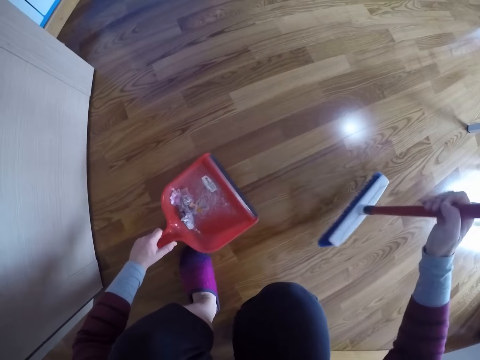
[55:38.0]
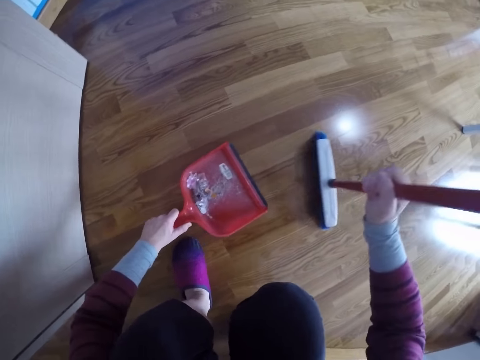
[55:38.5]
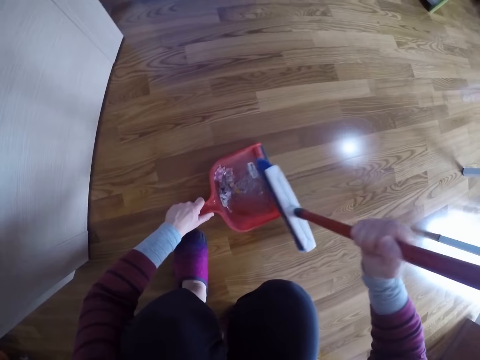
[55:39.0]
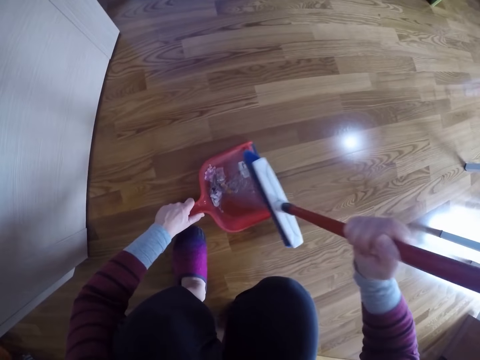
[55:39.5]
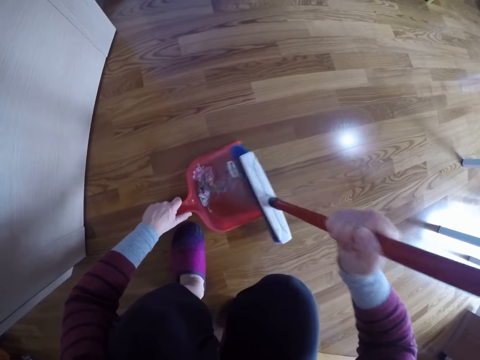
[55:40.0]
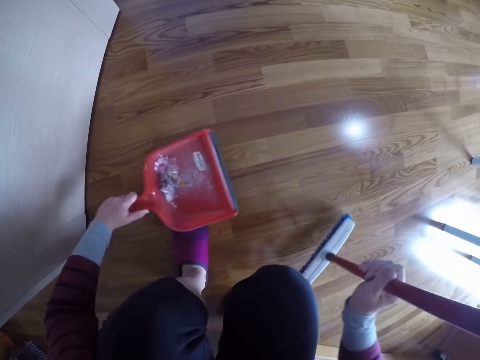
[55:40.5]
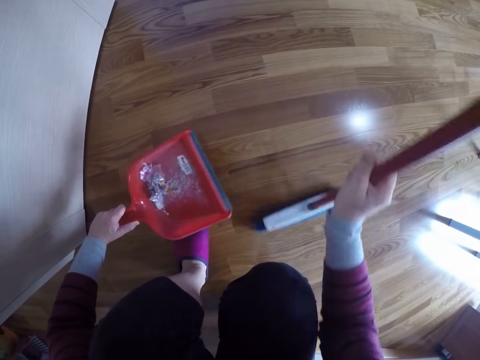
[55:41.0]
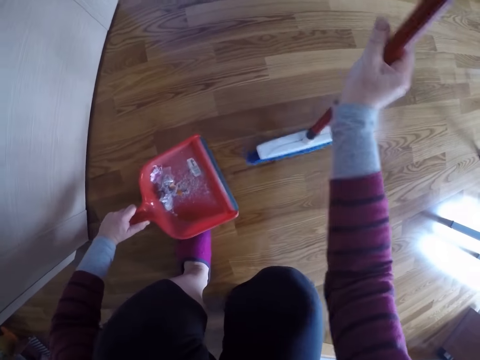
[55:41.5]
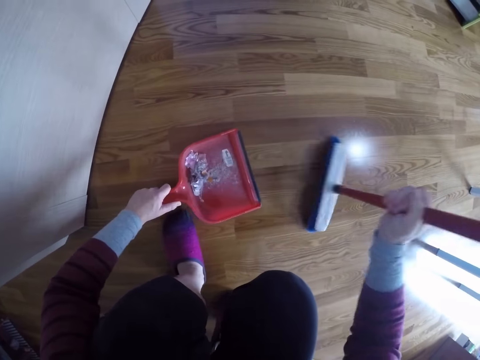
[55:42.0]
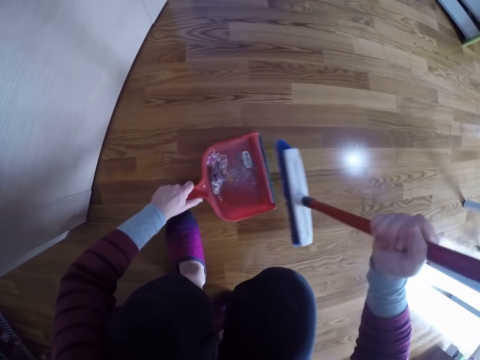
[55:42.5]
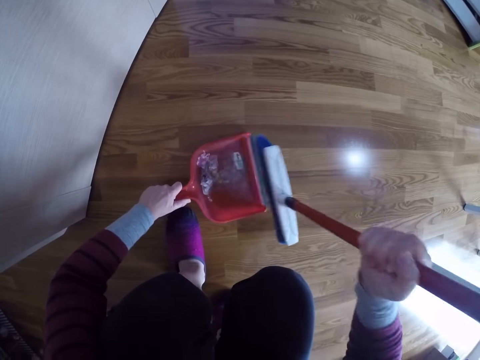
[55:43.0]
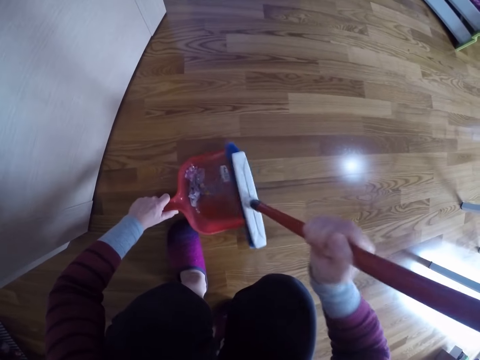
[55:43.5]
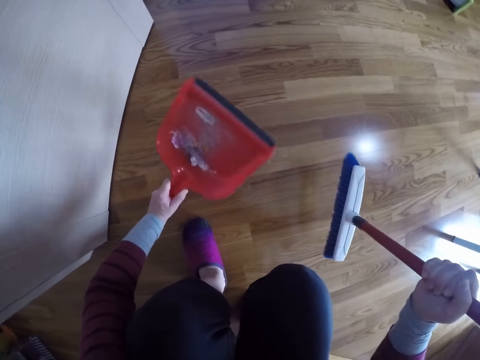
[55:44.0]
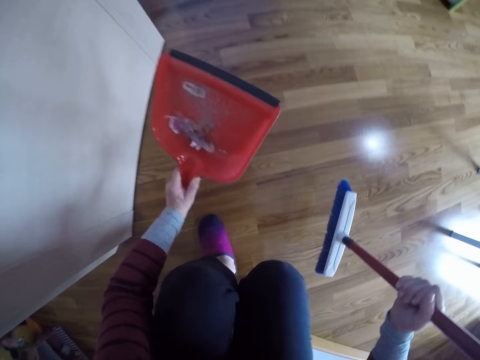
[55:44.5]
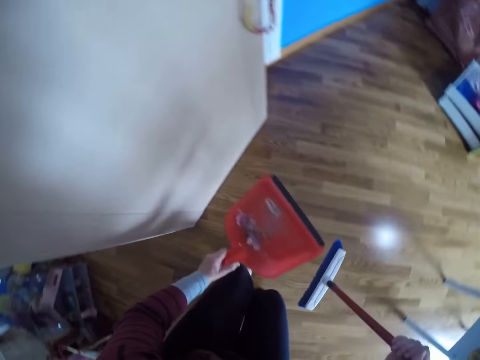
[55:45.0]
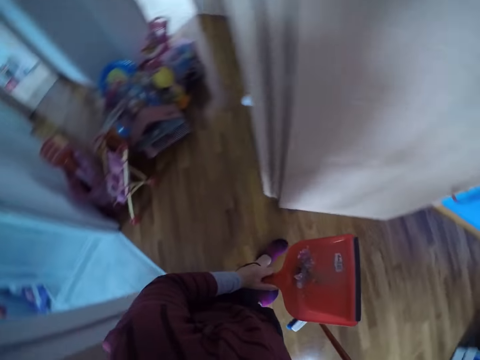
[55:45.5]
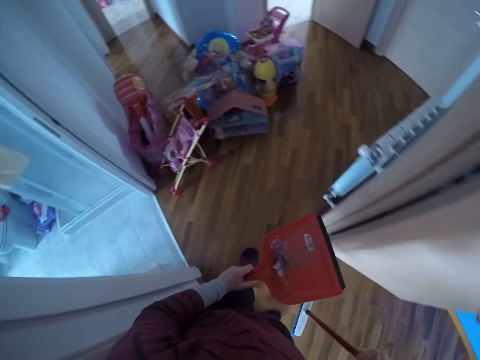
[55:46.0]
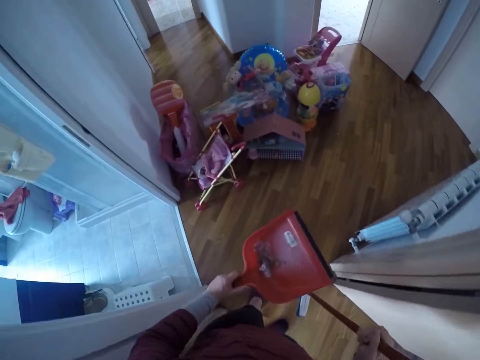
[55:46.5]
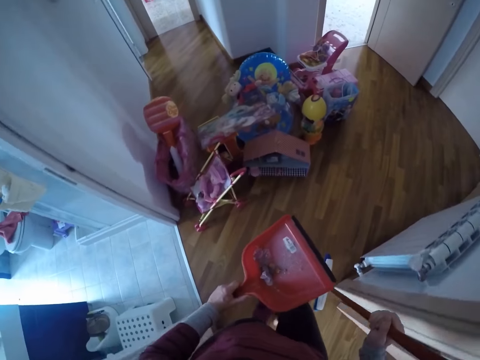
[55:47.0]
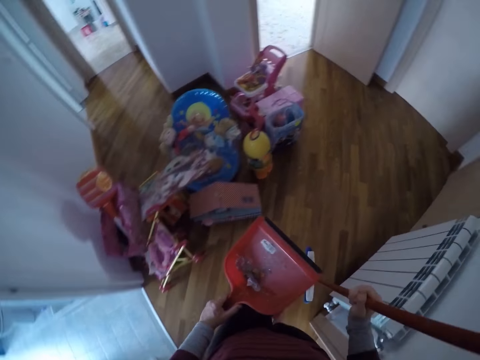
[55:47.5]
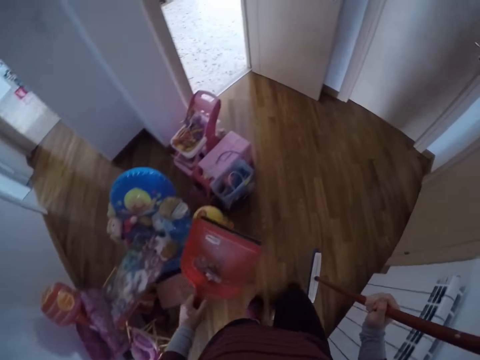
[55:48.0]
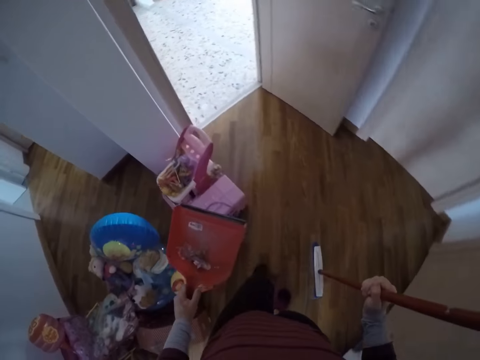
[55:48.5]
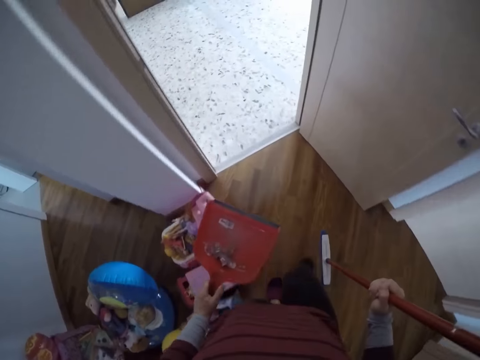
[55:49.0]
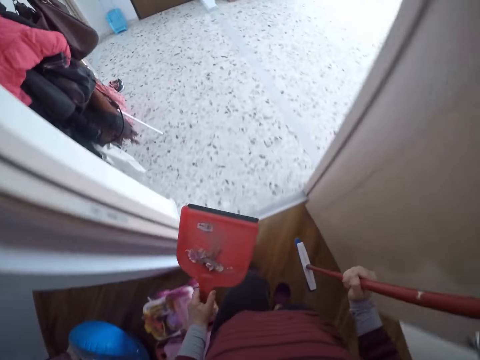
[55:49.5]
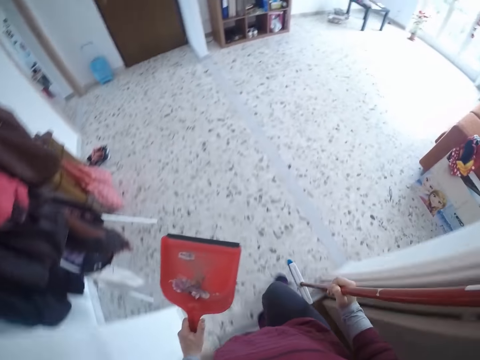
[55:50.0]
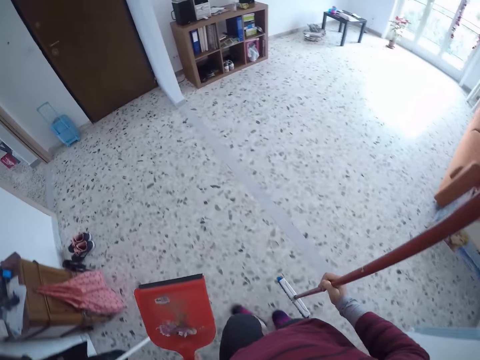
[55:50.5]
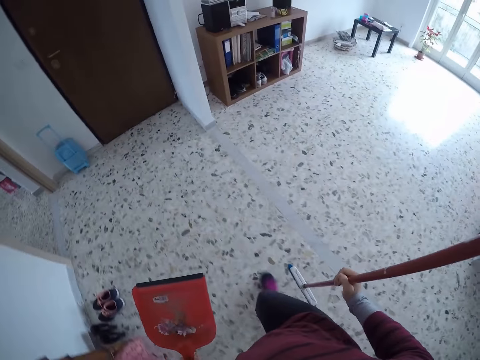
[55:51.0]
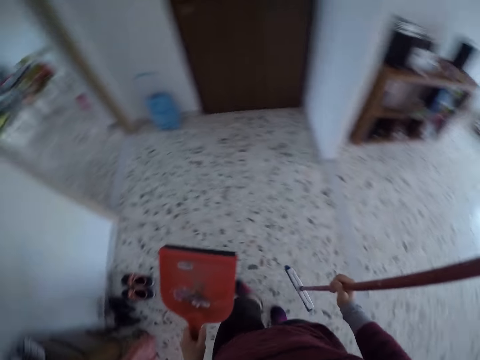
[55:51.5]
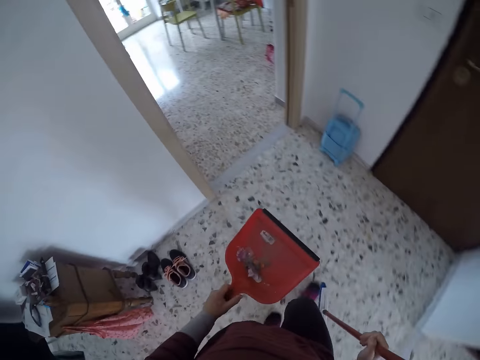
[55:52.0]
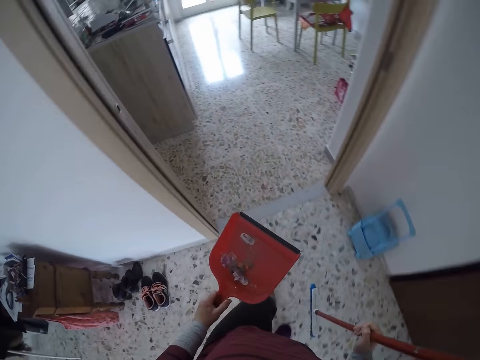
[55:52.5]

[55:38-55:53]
The camera wearer walks around.

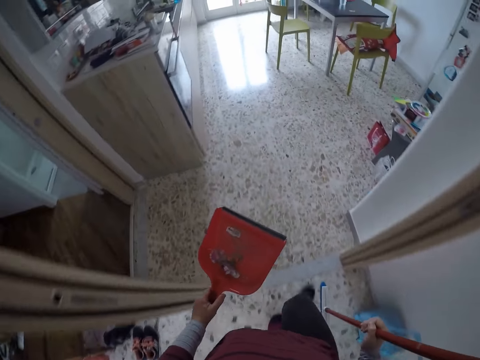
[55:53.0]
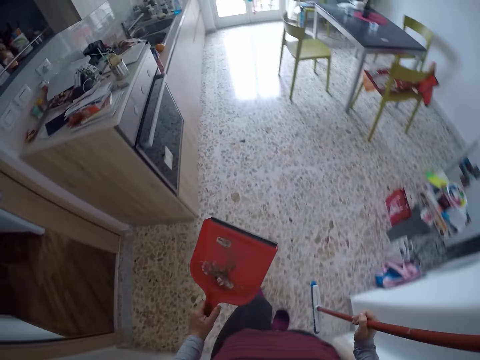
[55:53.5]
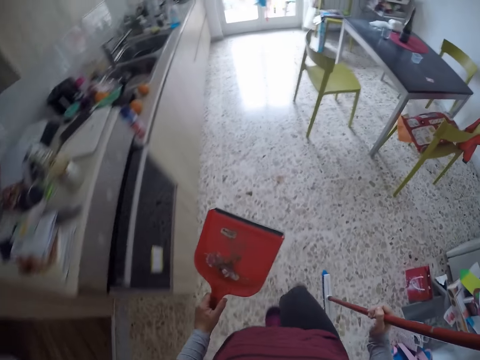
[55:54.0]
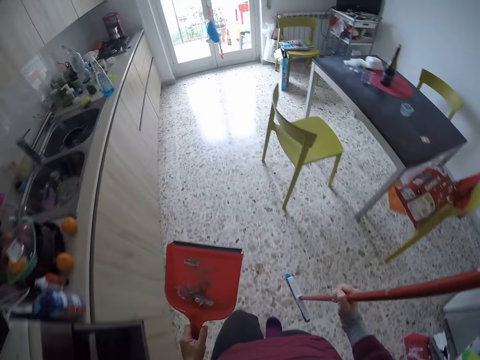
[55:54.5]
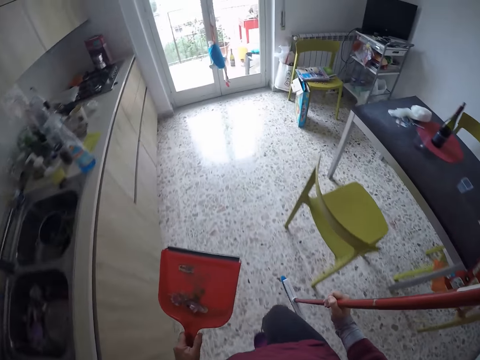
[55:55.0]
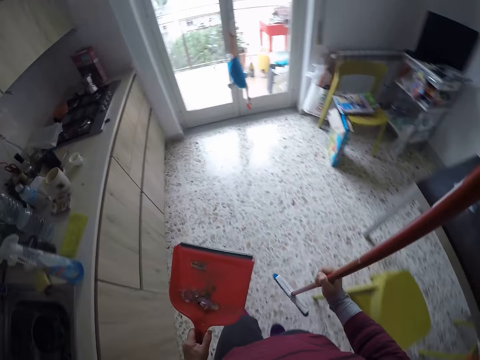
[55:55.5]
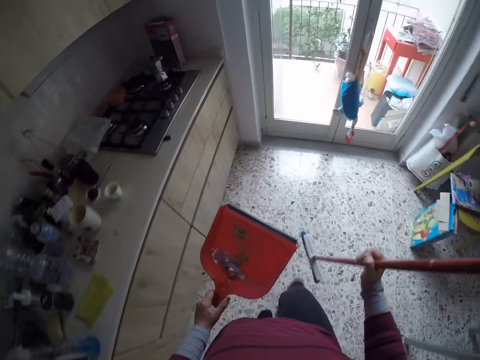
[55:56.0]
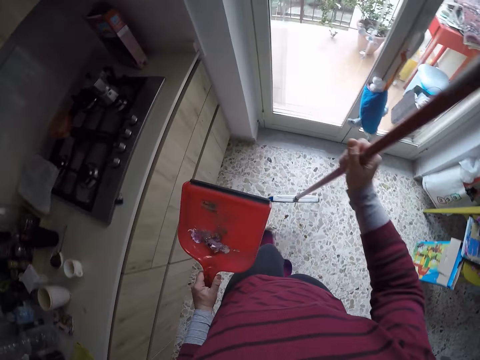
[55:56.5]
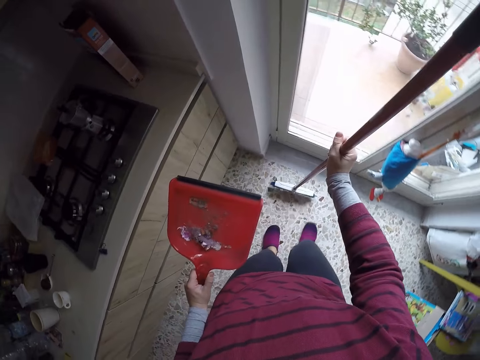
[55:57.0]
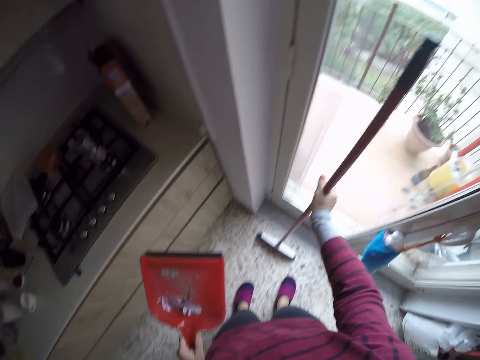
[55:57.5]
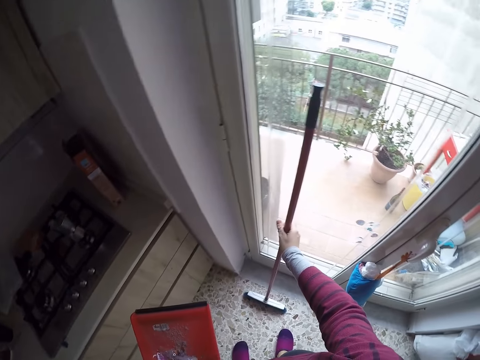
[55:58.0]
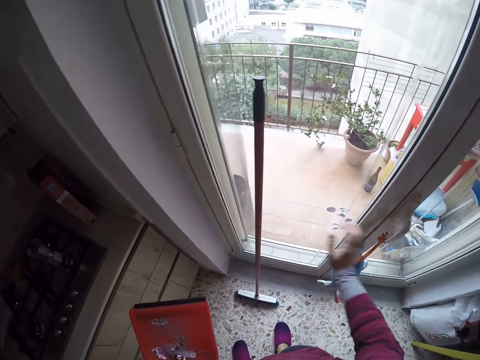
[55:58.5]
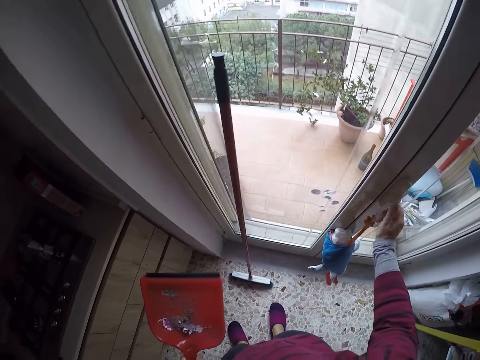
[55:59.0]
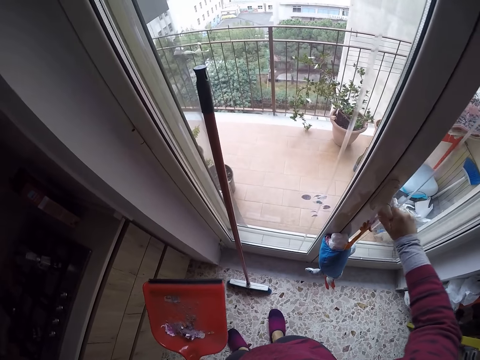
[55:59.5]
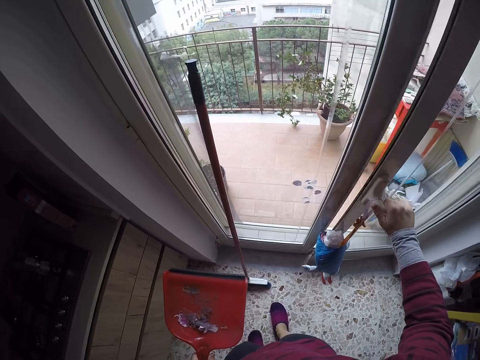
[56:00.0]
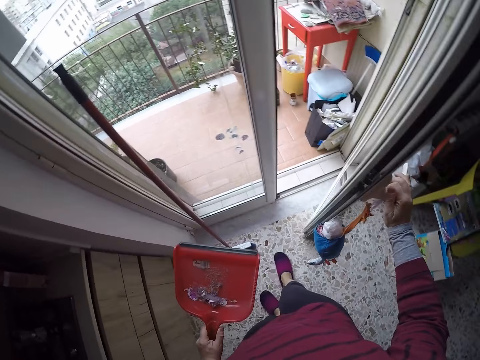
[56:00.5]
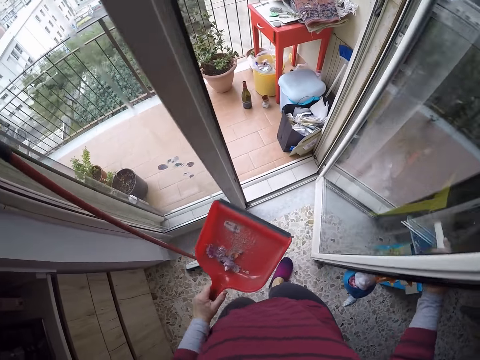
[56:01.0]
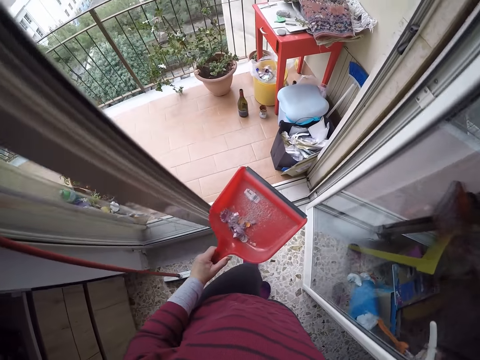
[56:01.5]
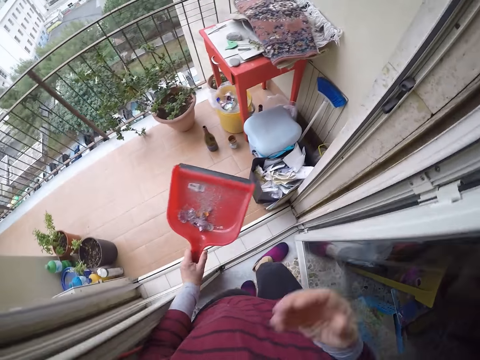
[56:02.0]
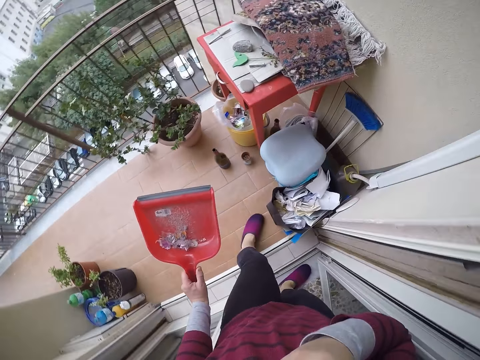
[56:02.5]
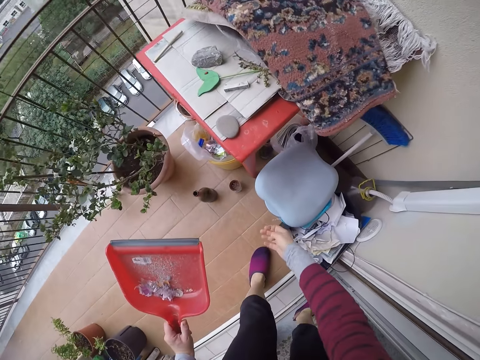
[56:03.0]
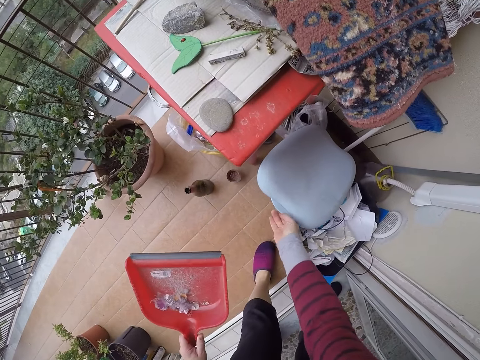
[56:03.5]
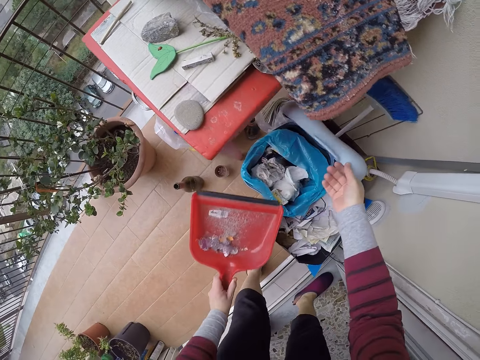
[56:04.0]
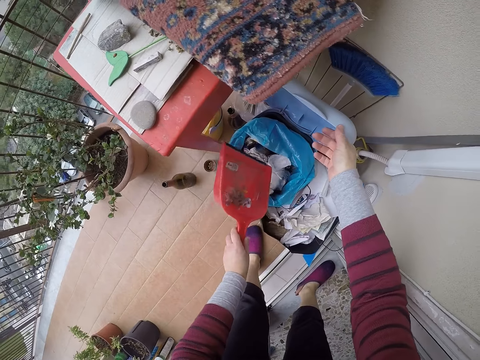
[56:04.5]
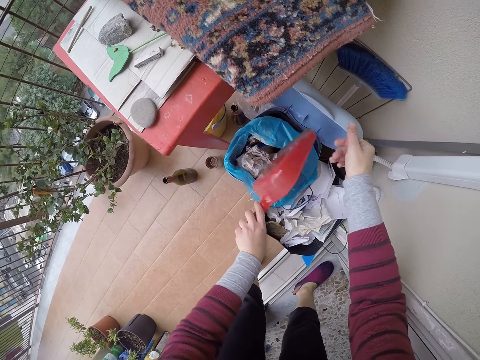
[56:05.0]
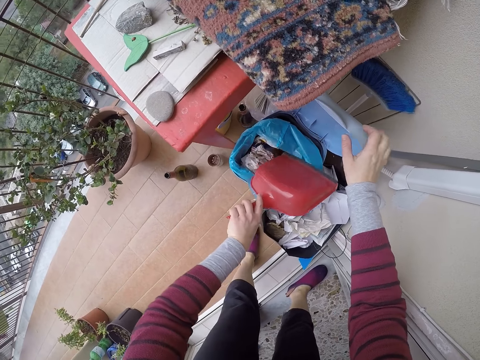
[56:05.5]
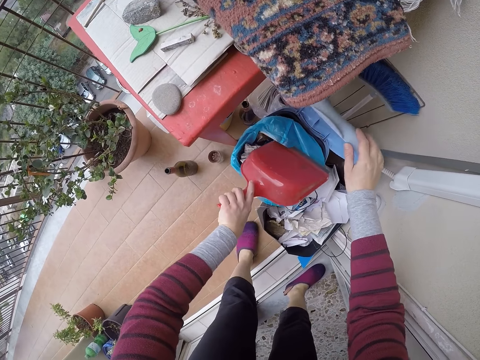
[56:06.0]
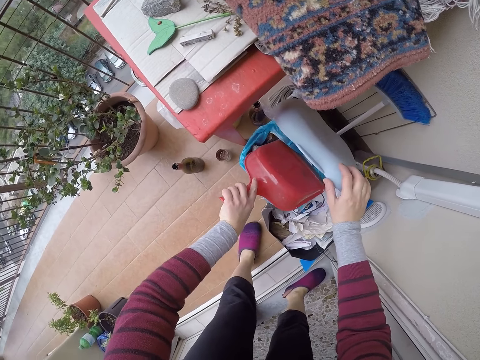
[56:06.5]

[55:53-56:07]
The camera wearer drops the sweeping brush in her right hand on a wall. She opens a door with her right hand. She walks out. She opens a trash can with her right hand. She pours the dirt in the dustpan in the trash can.
